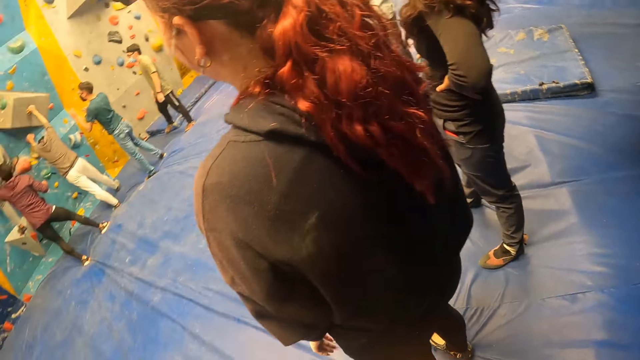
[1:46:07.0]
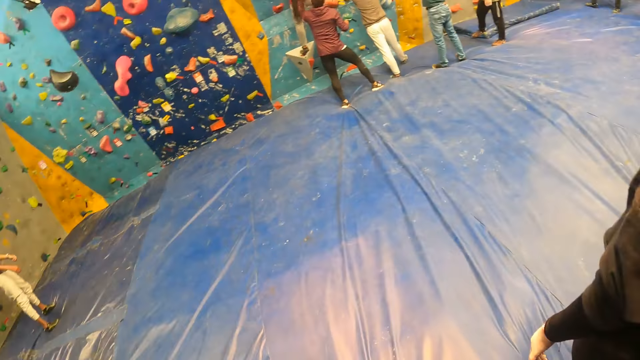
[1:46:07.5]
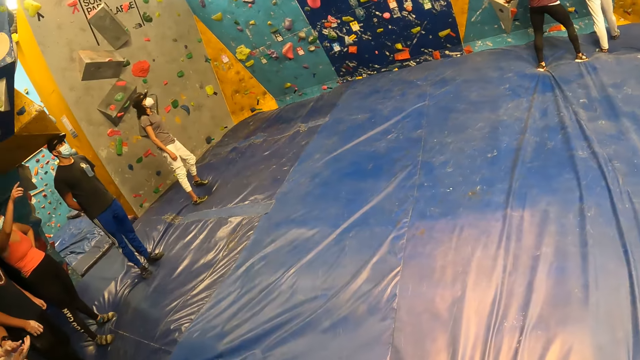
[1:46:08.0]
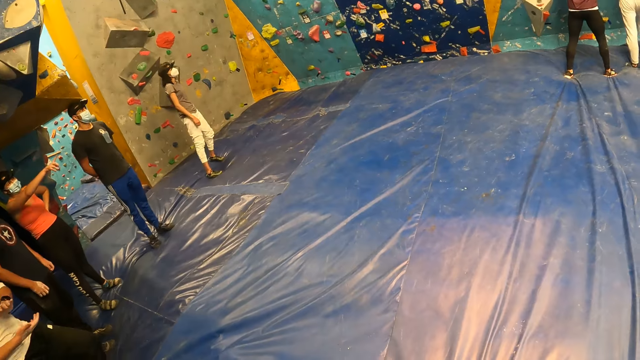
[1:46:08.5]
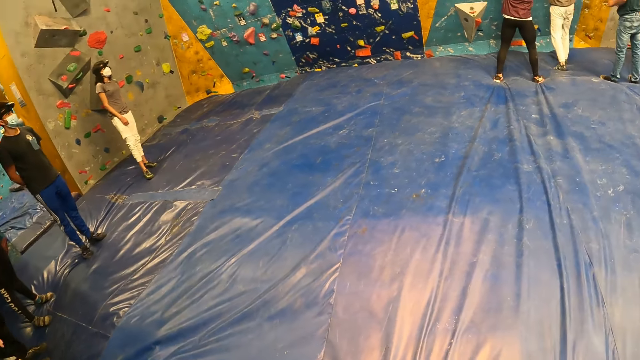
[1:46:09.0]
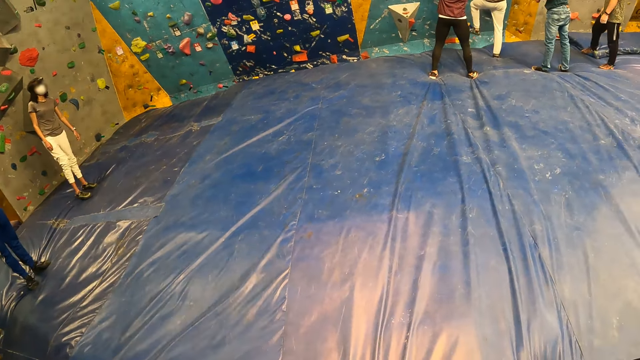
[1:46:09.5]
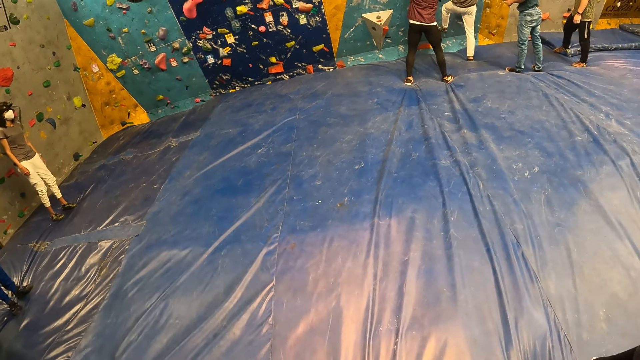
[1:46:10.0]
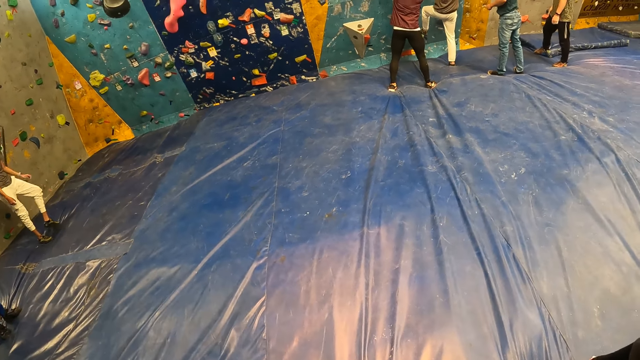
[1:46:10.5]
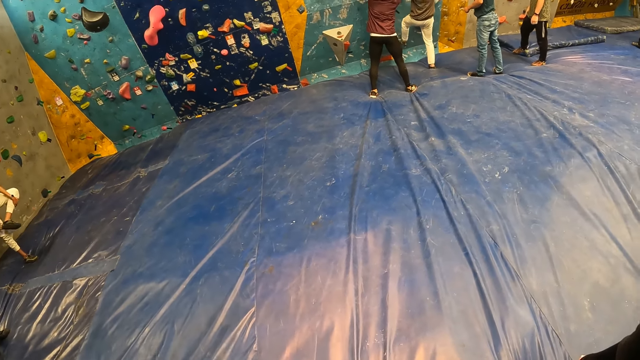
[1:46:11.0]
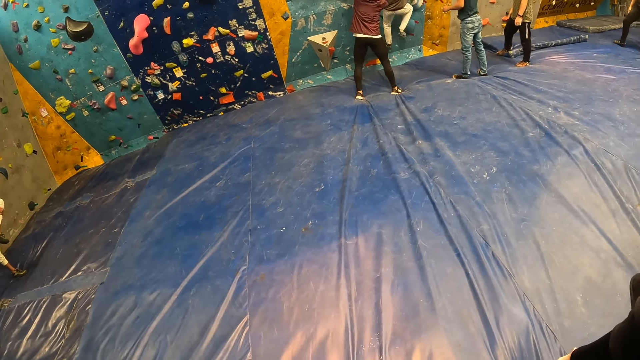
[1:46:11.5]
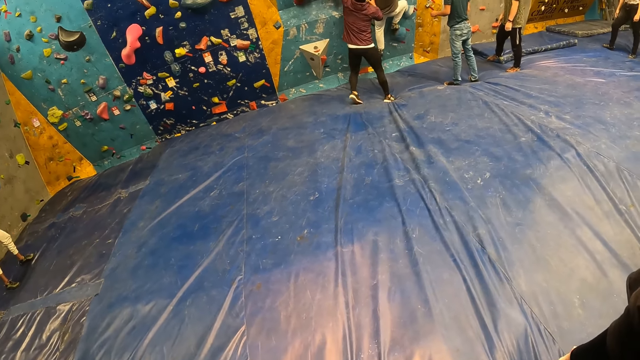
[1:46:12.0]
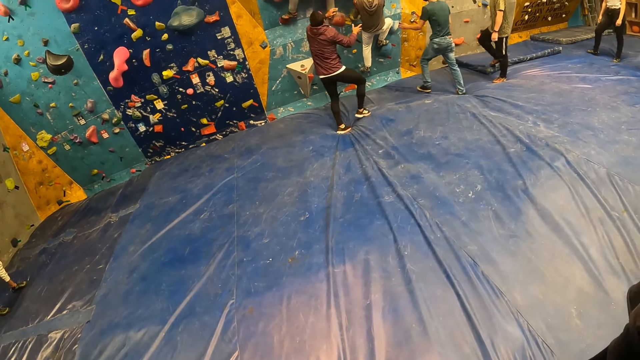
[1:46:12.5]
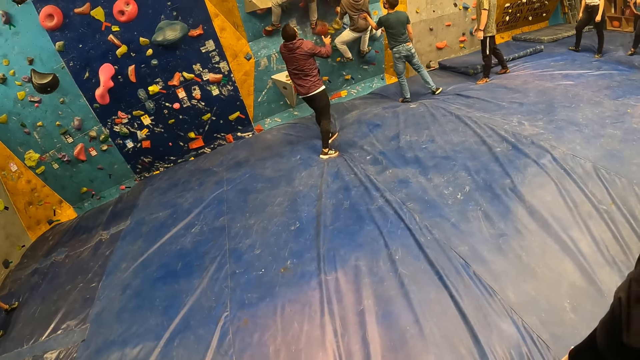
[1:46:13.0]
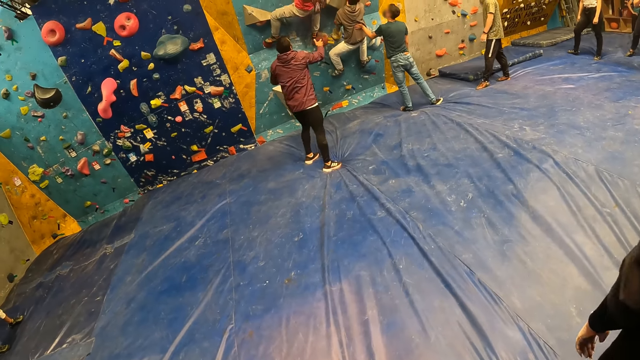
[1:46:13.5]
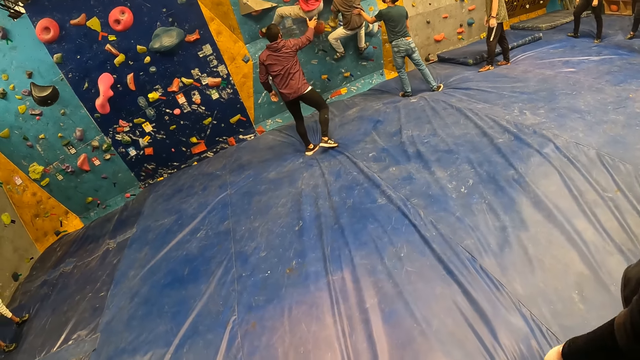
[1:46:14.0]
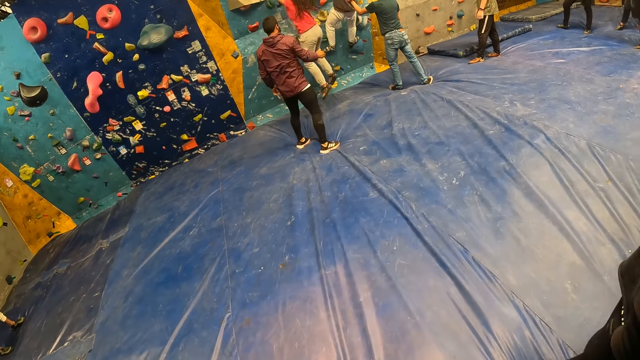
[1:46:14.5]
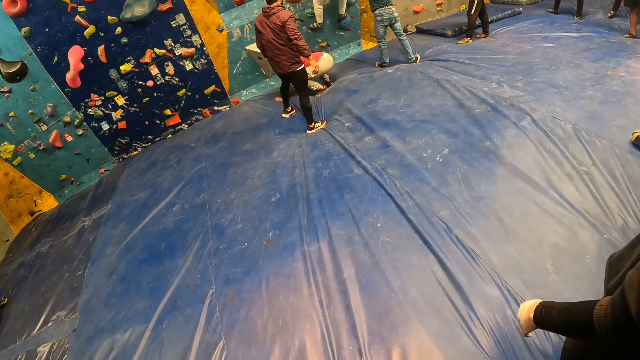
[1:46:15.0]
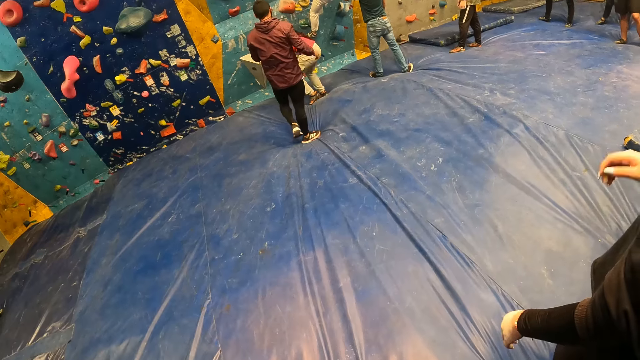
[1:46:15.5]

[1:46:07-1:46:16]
The man climbs the bouldering wall with his hands and legs.

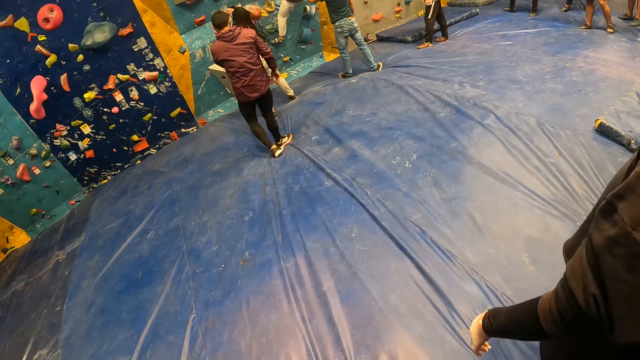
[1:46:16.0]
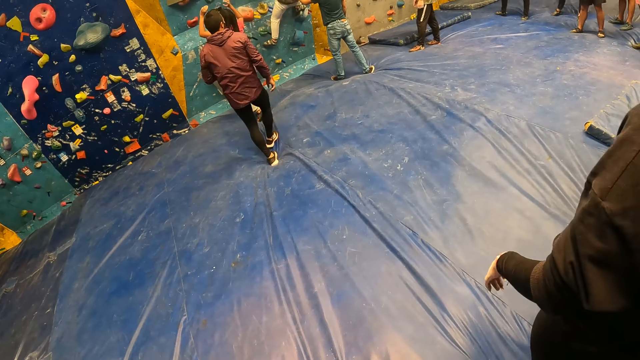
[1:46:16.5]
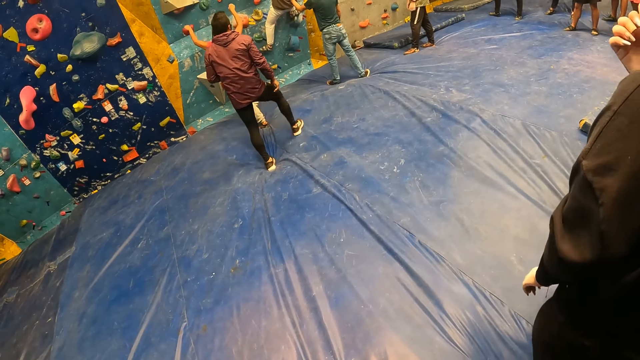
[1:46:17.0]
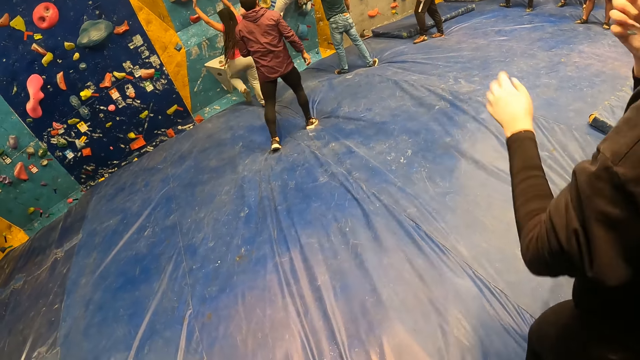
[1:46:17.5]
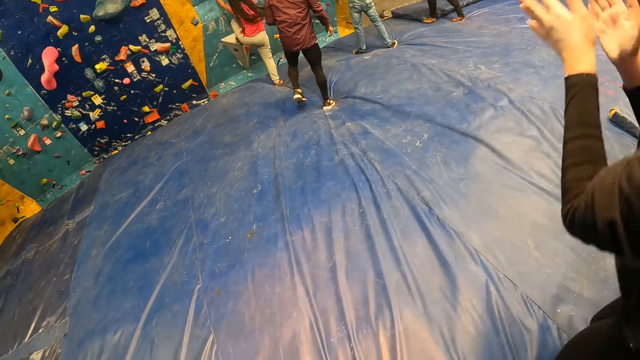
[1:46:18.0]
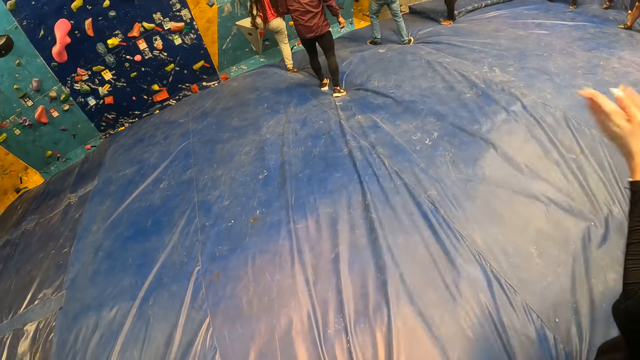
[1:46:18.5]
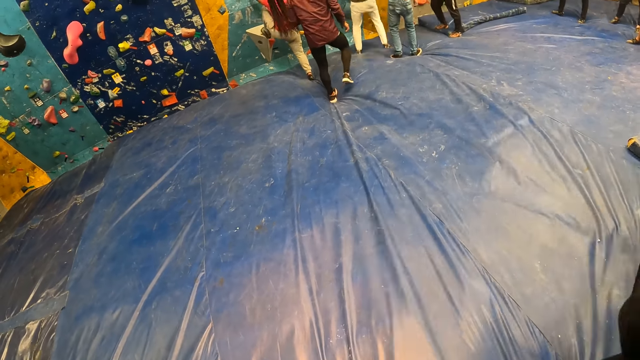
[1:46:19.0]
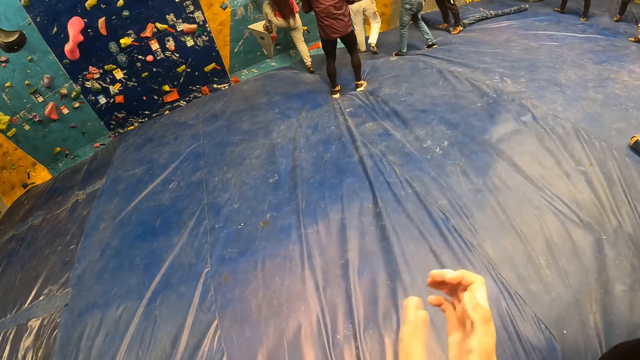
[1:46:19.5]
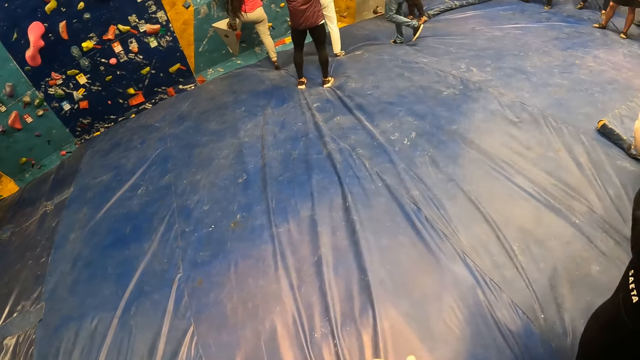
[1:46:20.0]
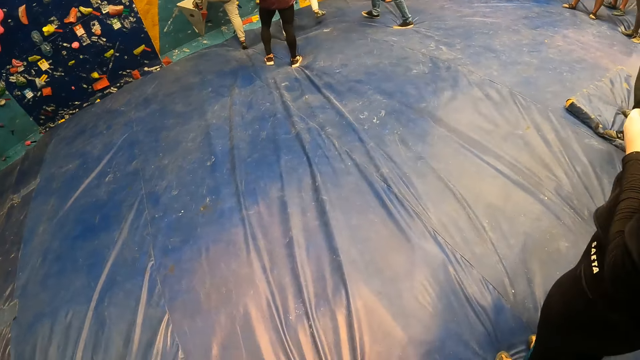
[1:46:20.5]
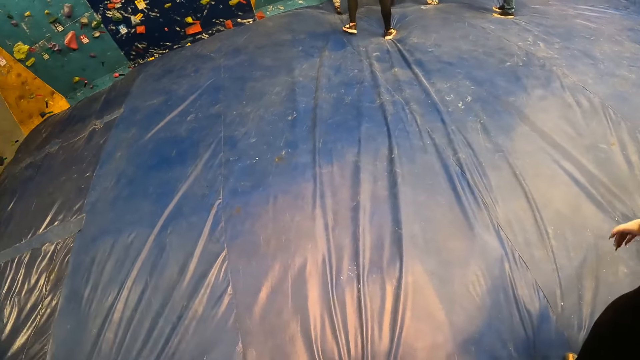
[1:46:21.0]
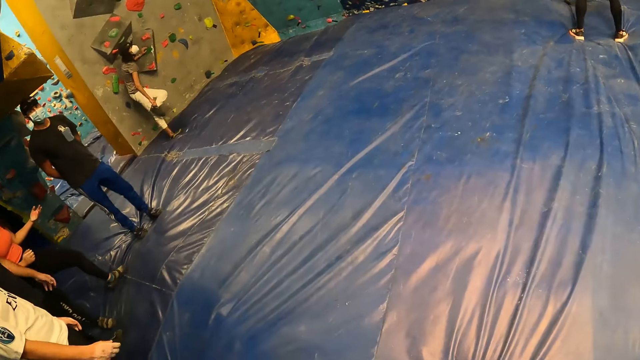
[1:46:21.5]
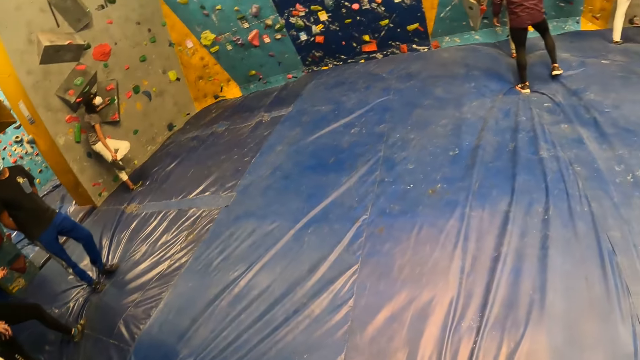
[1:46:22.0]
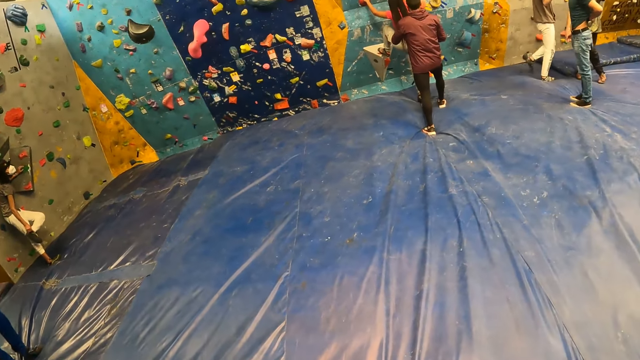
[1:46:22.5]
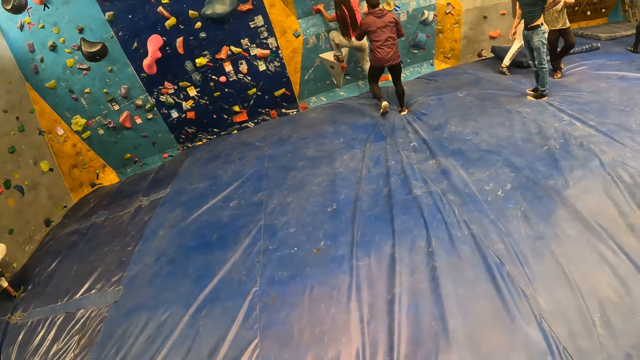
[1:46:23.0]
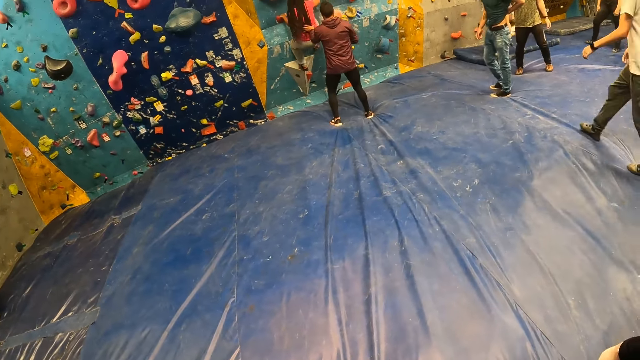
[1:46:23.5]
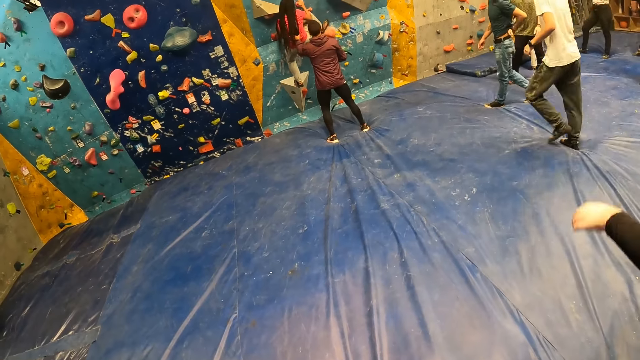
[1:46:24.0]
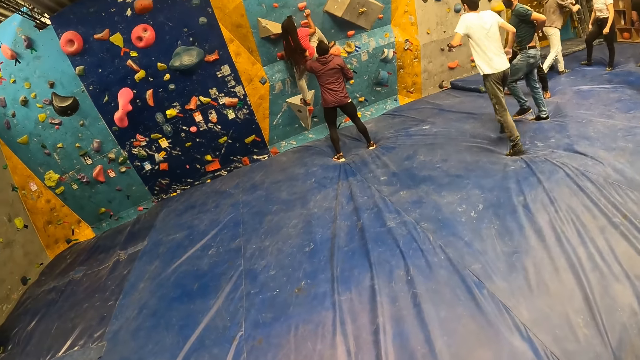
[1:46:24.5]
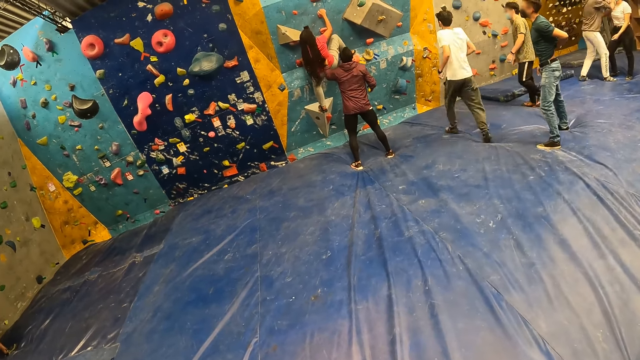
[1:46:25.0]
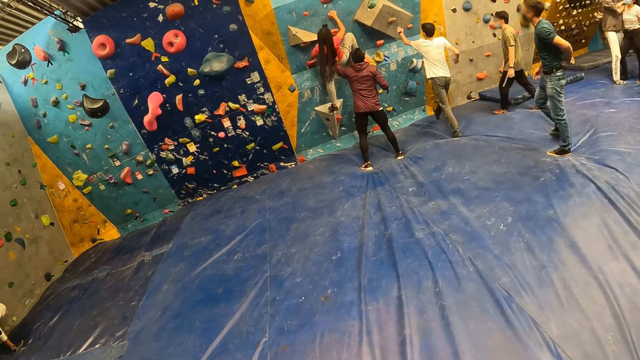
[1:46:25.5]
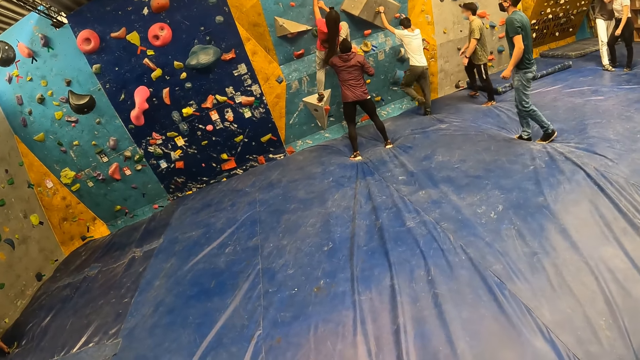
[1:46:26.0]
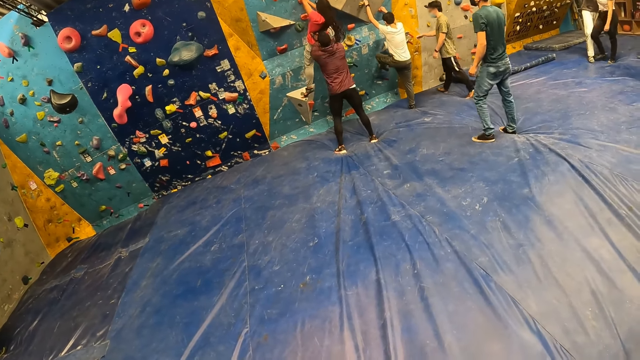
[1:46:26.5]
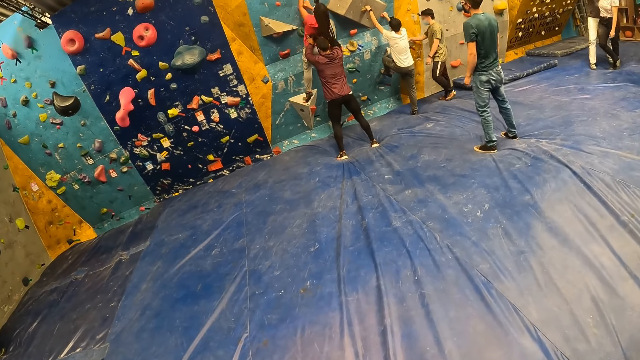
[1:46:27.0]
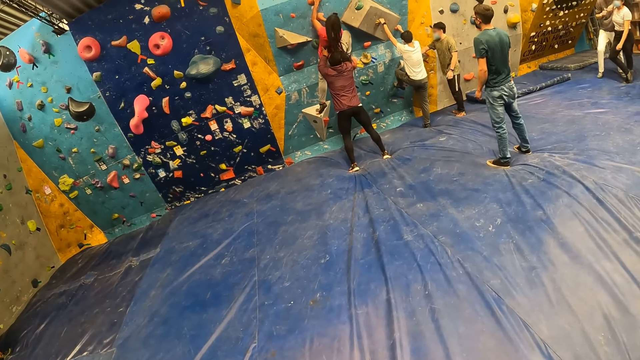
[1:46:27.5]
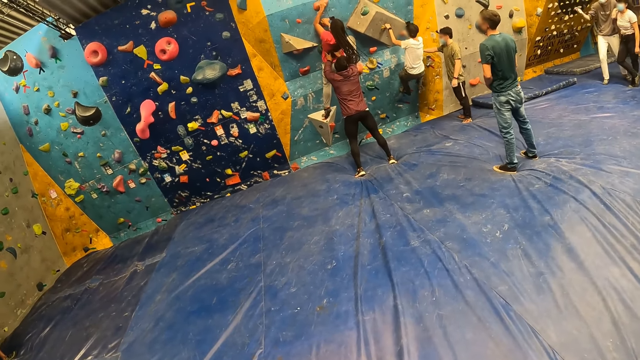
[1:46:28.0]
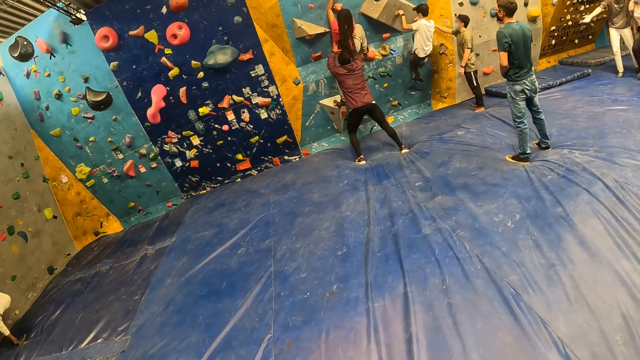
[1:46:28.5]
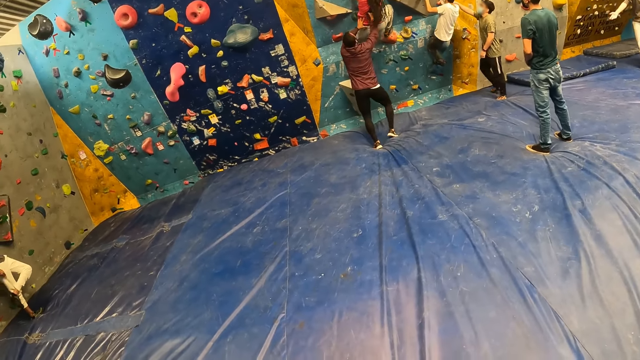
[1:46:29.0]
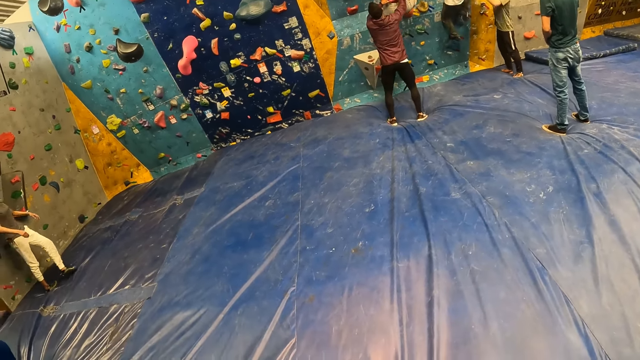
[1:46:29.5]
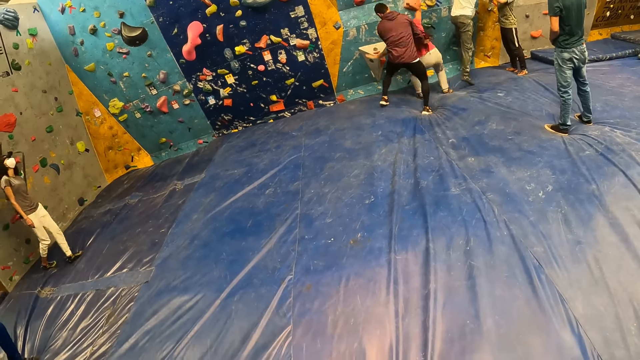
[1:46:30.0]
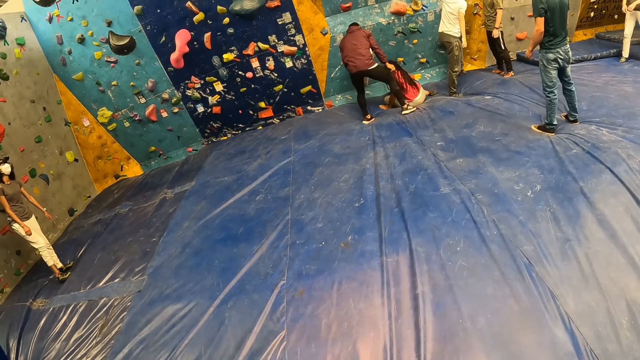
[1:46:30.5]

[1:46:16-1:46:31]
The woman climbs the bouldering wall with her hands and legs. The man holds the woman with his left hand. Another man climbs the bouldering wall with his hands and legs.
